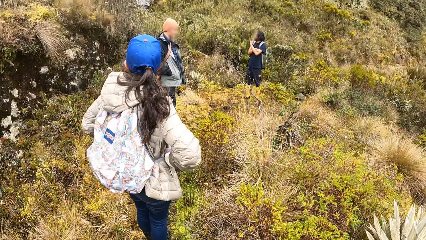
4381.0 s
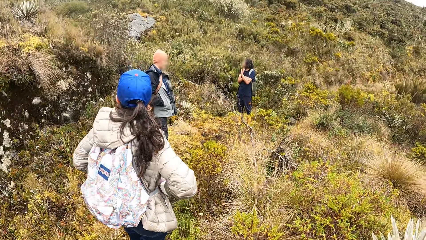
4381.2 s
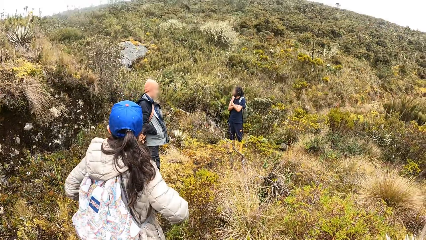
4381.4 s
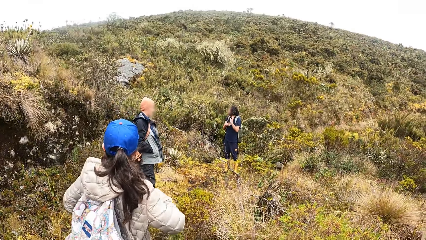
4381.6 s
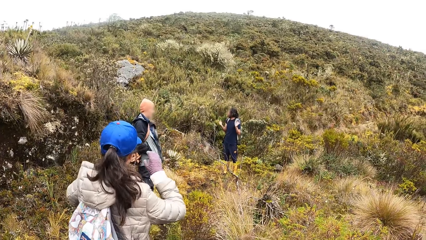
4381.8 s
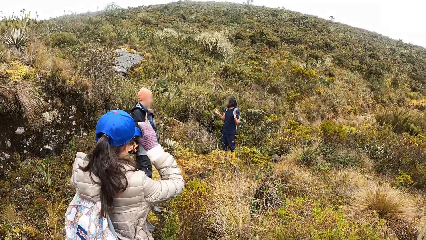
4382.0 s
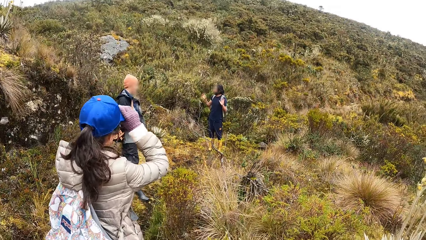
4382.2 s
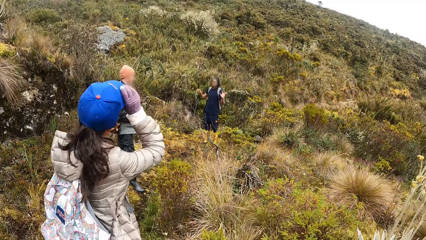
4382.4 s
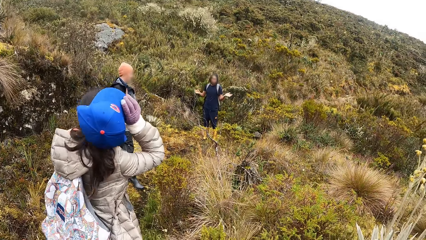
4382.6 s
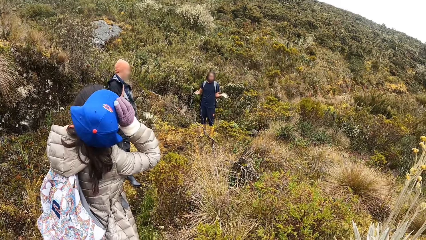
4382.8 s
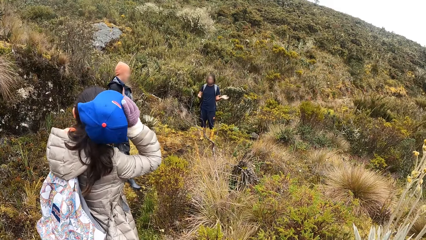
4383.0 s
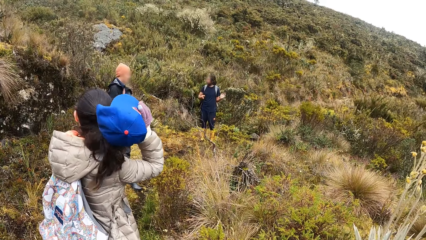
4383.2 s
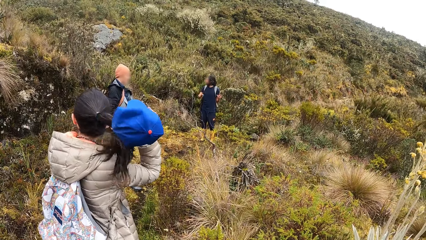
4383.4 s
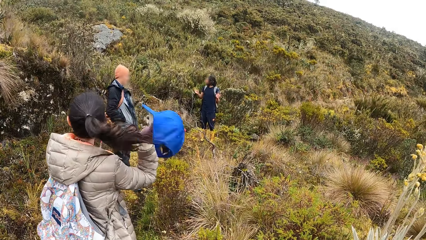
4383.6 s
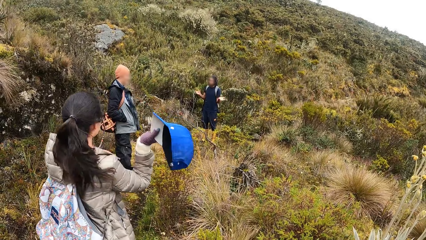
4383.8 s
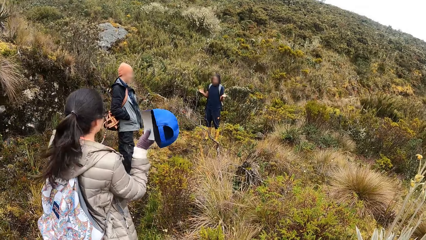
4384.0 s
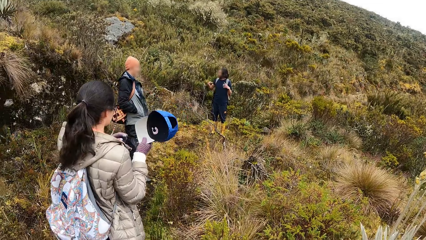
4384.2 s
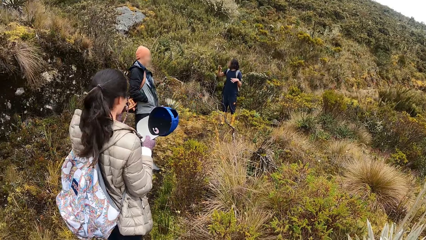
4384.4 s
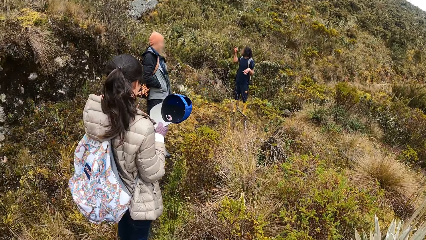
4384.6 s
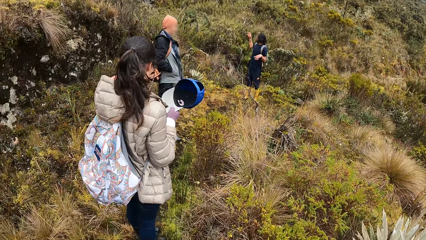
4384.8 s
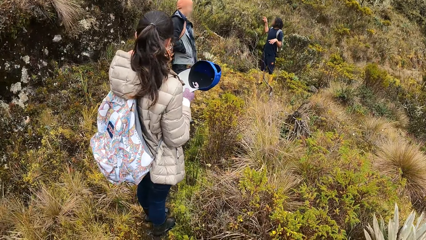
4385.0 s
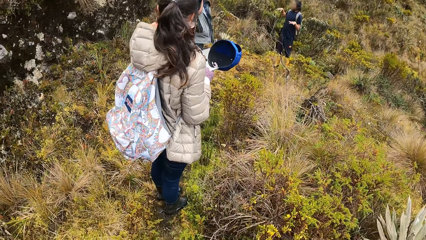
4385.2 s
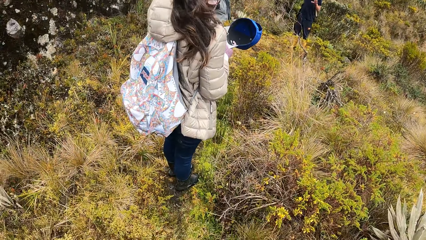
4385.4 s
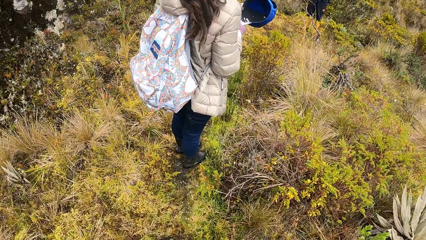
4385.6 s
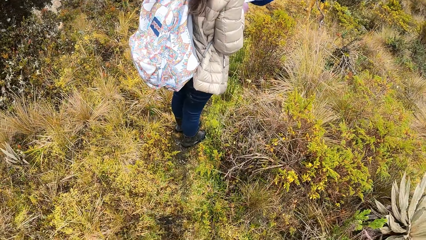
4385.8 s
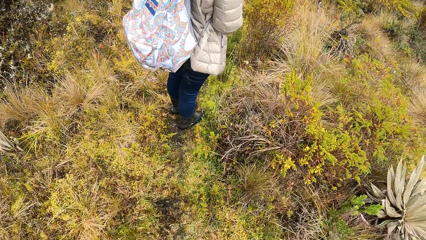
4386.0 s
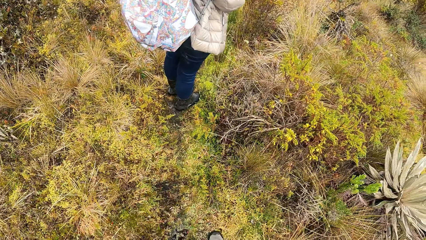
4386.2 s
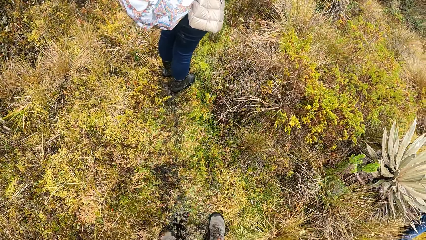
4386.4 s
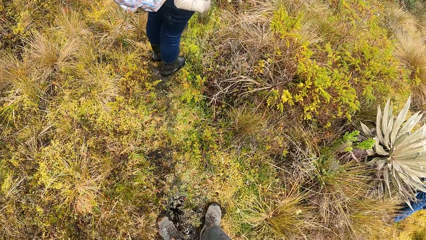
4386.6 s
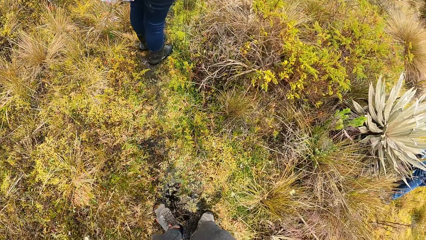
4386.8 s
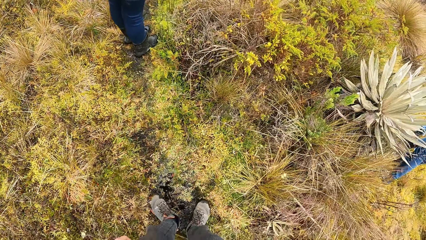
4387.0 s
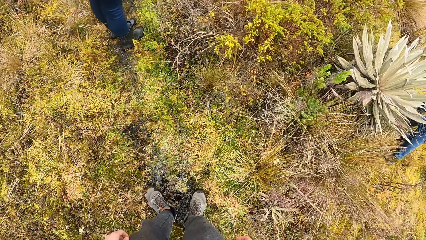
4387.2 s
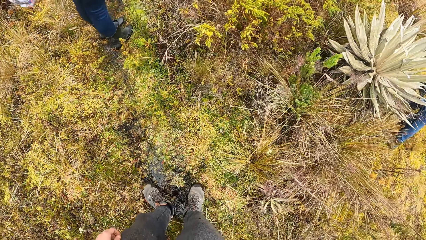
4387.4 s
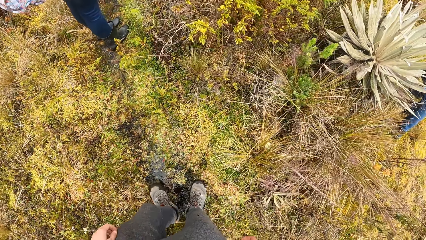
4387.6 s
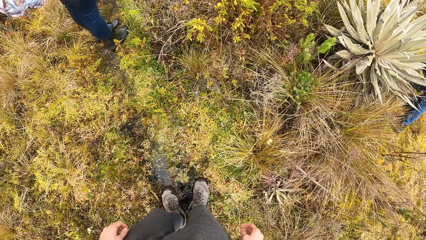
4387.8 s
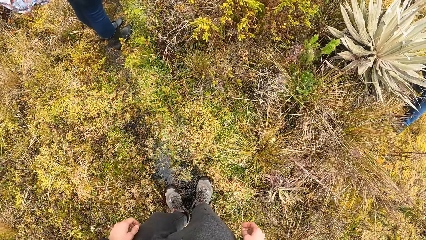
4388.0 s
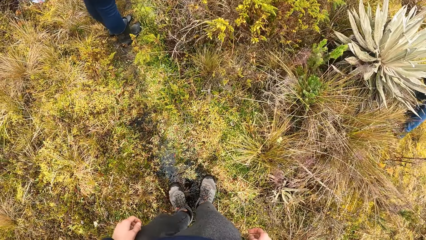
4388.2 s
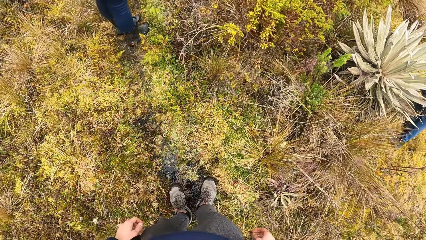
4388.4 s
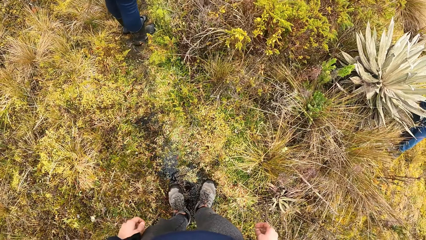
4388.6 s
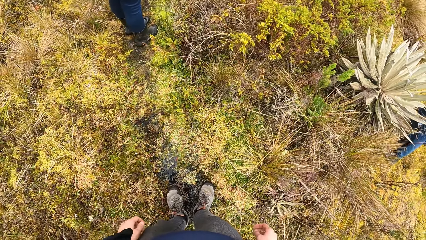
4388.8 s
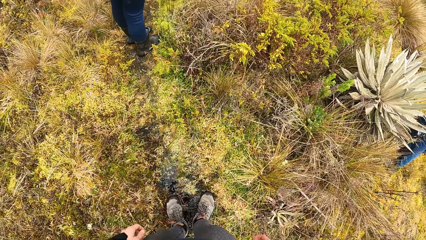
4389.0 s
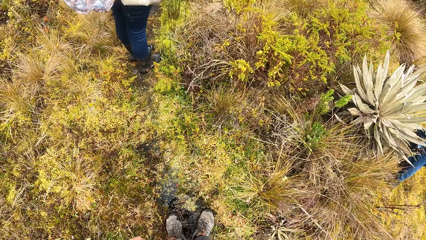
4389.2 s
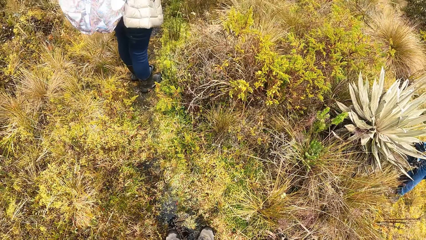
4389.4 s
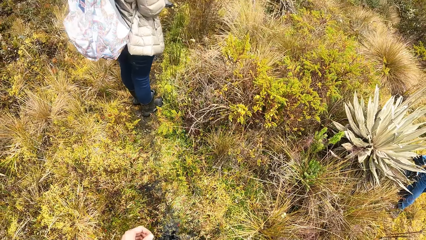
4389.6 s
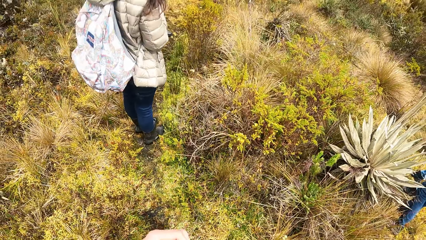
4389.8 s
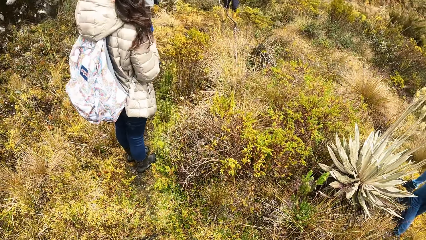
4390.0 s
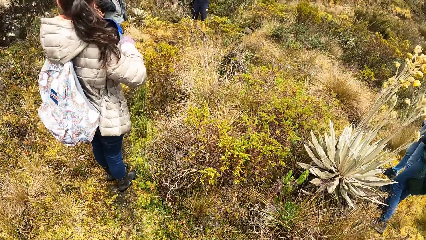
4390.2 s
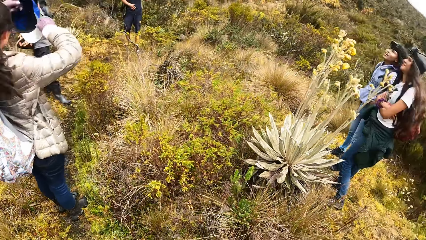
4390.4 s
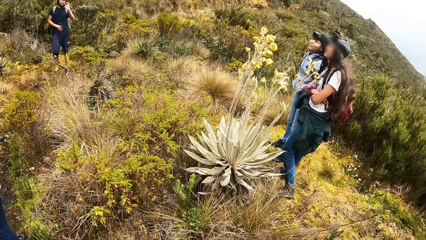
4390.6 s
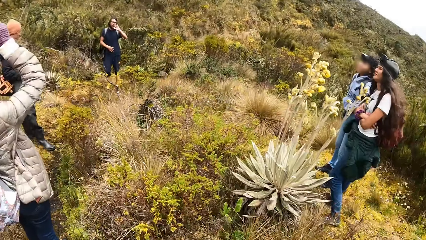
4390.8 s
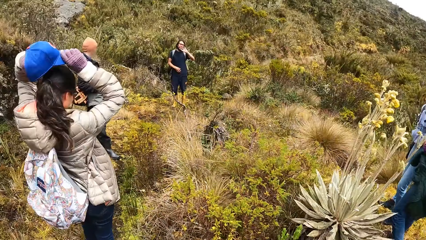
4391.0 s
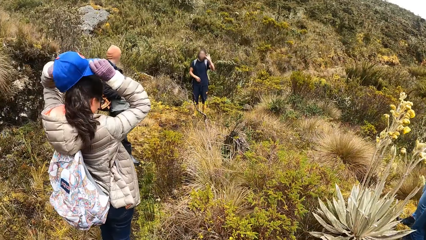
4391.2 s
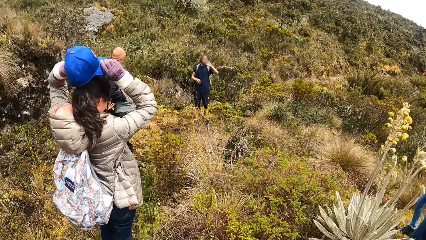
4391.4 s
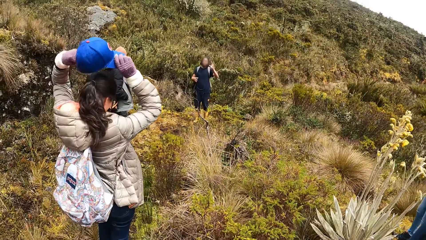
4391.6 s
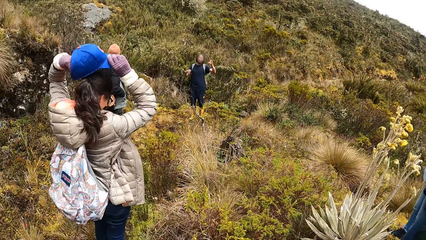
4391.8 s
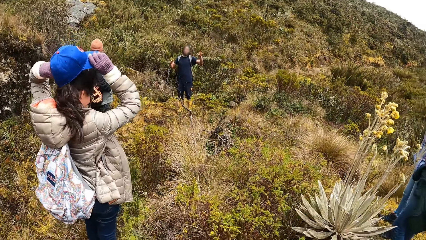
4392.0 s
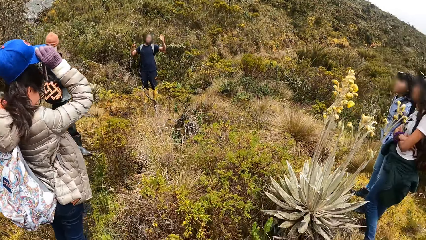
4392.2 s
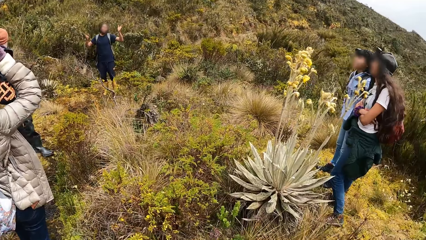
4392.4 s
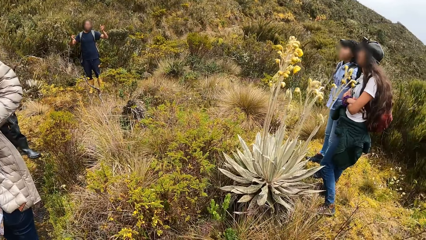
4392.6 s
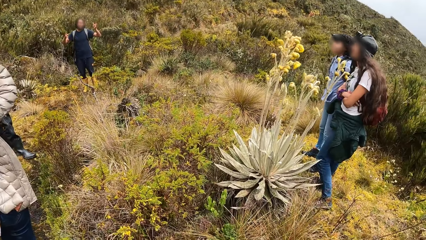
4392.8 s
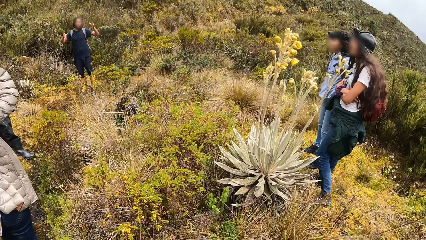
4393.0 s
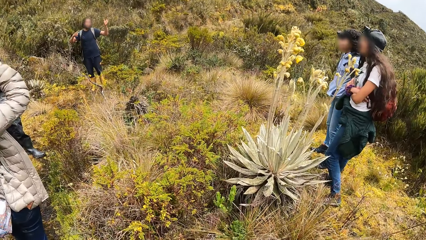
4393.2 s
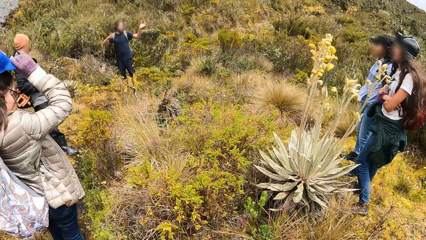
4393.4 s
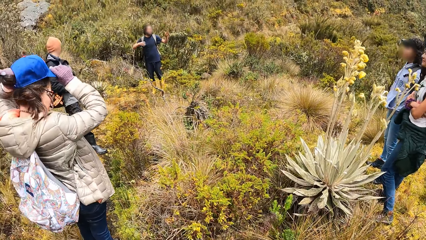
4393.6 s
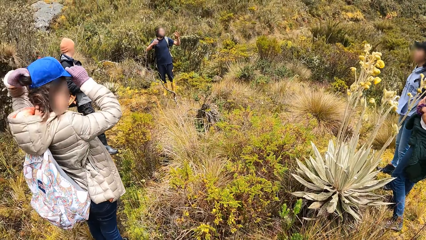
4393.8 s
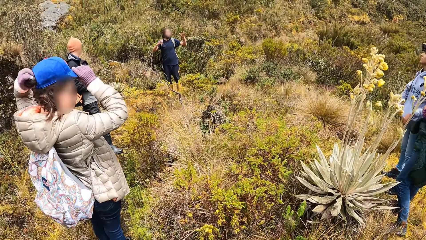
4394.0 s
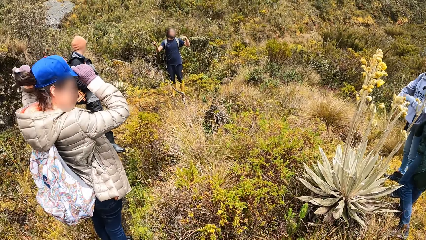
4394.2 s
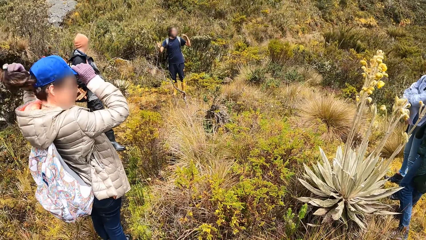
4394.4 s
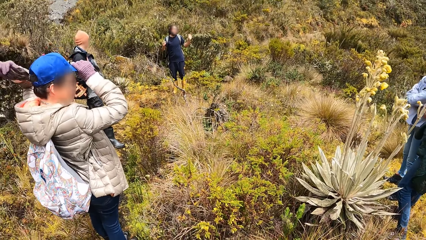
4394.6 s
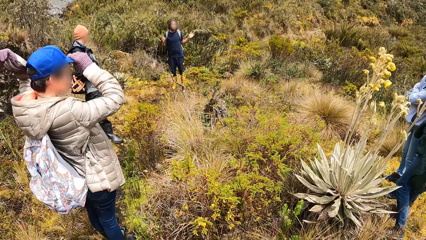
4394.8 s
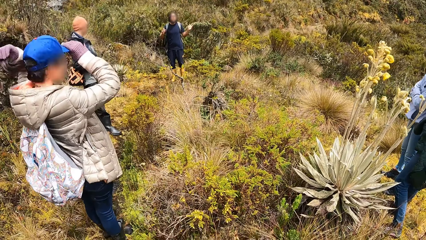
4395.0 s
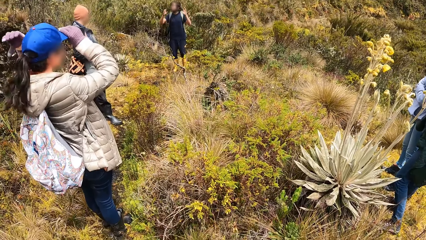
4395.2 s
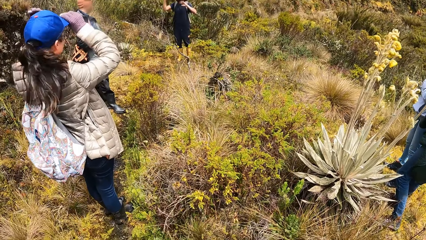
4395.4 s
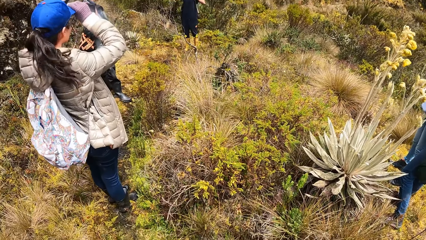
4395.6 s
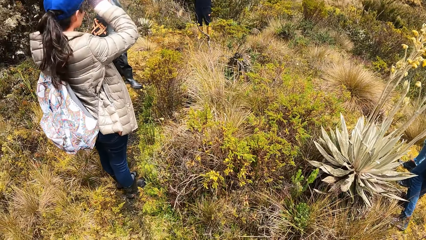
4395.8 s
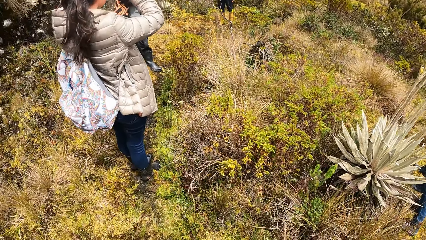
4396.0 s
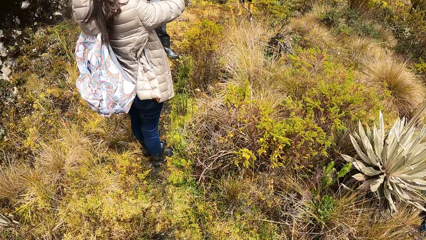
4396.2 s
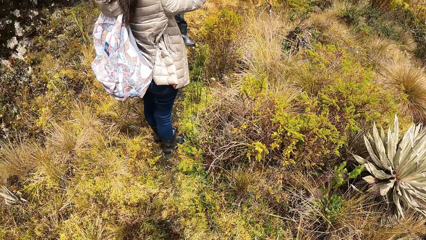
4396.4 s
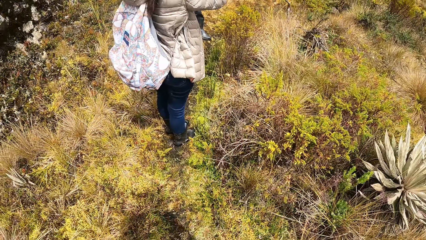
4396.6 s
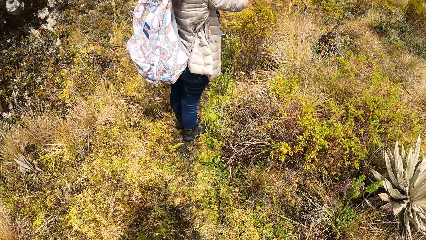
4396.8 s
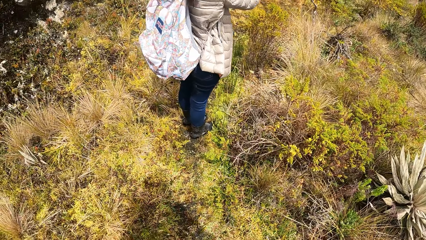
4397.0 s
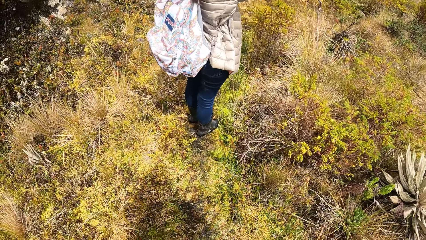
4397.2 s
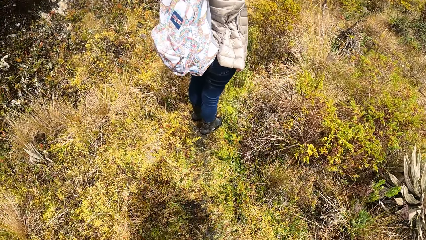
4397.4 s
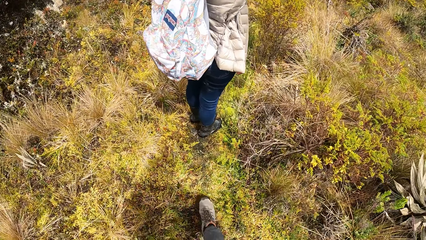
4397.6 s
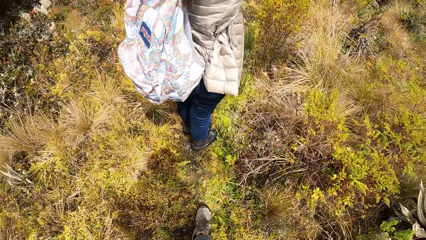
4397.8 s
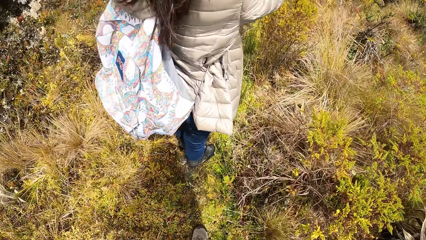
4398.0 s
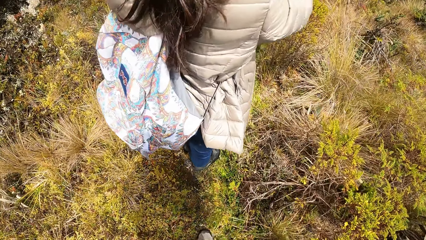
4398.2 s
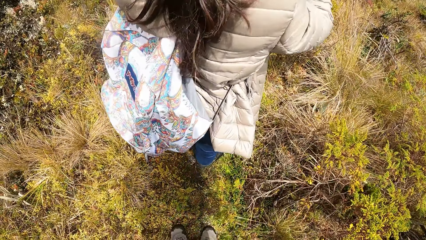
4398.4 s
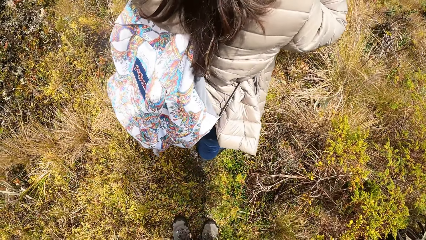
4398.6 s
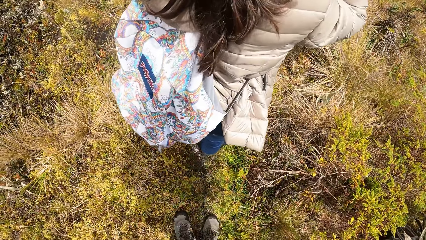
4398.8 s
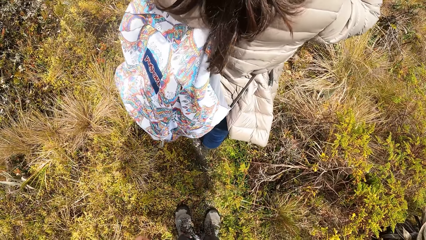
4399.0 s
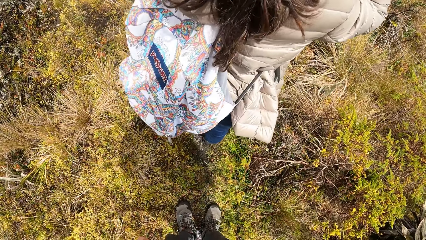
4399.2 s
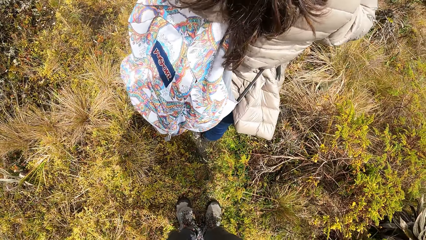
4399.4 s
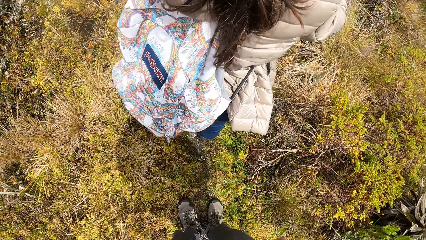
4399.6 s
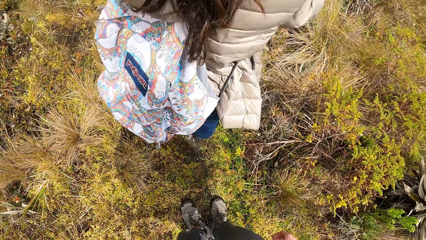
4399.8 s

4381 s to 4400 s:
The woman removes a cap on her head with her right gloved hand. She touches her face with her left gloved hand. She wears the cap on her head with both gloved hands. She pulls her hair from the cap on her head with her left gloved hand. She adjusts the cap on her head with both gloved hands.
